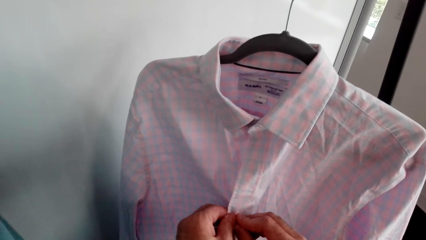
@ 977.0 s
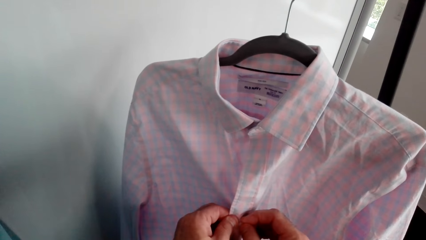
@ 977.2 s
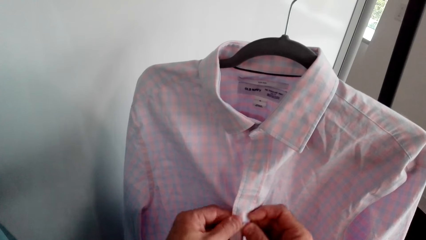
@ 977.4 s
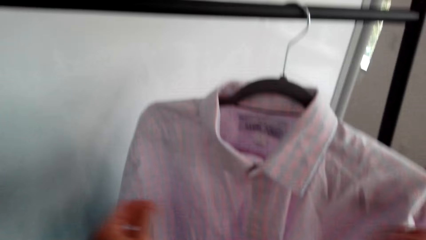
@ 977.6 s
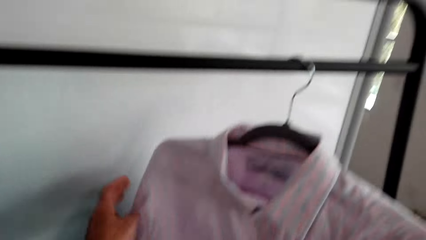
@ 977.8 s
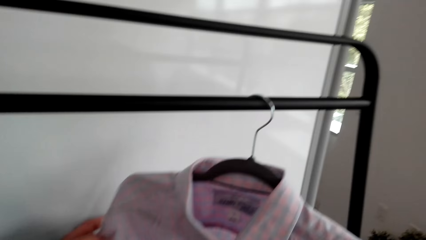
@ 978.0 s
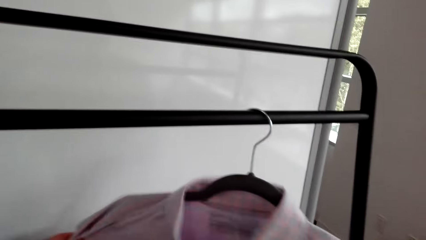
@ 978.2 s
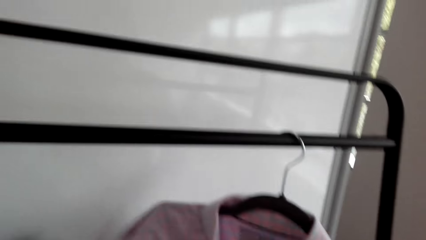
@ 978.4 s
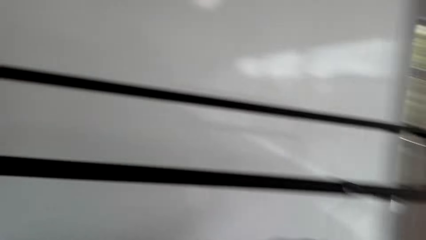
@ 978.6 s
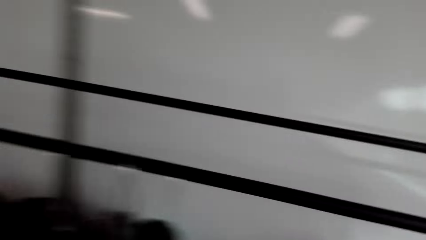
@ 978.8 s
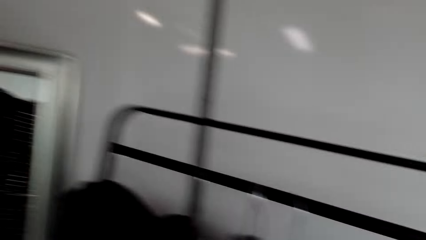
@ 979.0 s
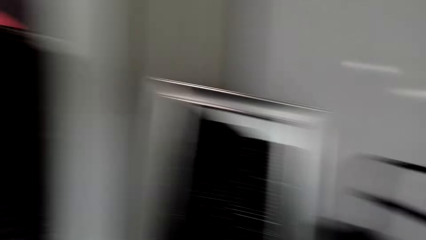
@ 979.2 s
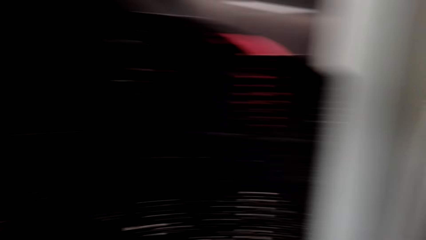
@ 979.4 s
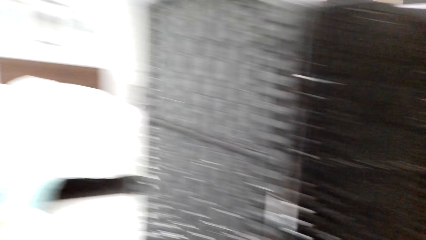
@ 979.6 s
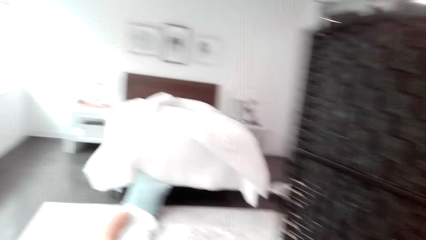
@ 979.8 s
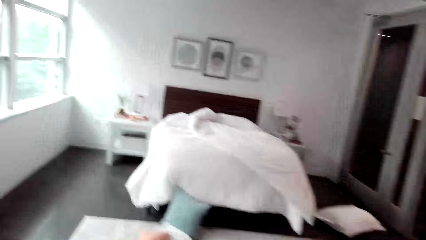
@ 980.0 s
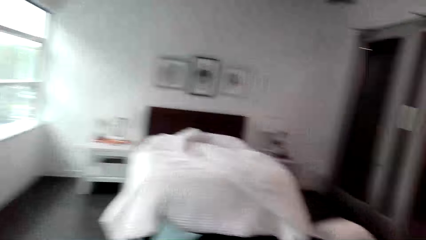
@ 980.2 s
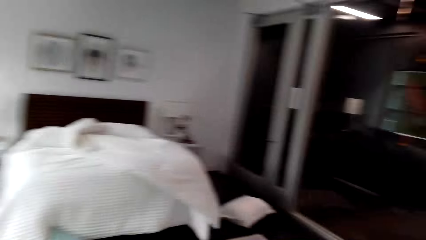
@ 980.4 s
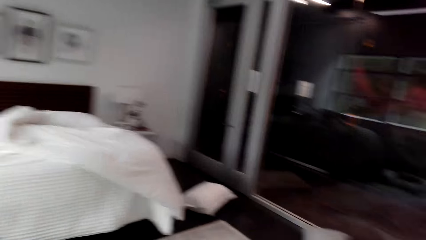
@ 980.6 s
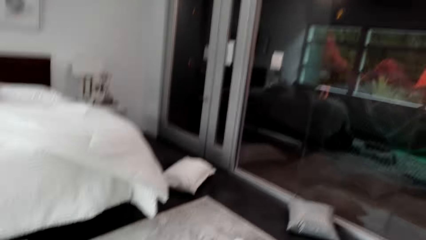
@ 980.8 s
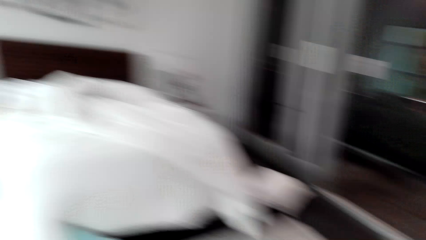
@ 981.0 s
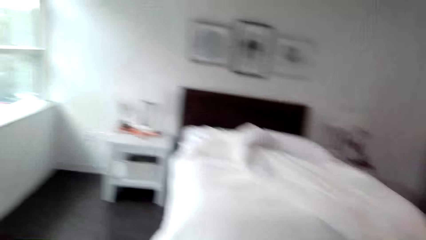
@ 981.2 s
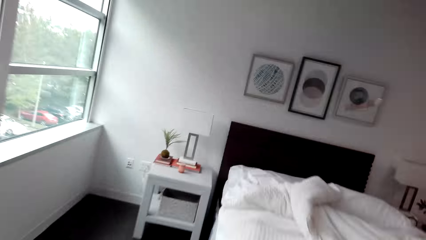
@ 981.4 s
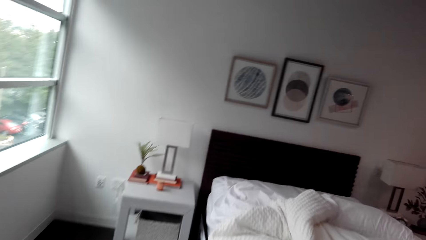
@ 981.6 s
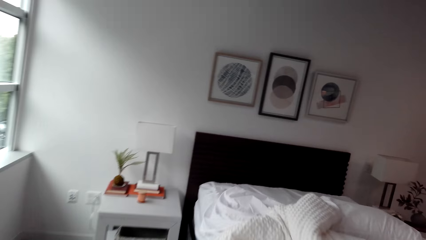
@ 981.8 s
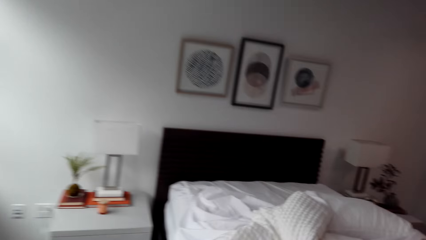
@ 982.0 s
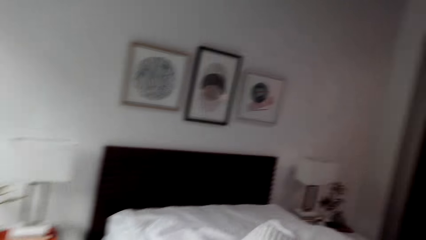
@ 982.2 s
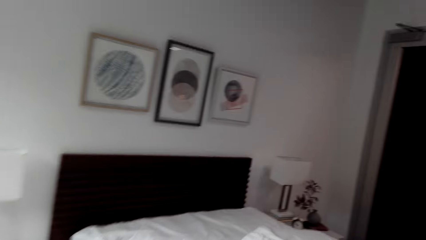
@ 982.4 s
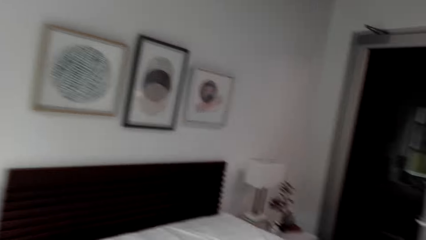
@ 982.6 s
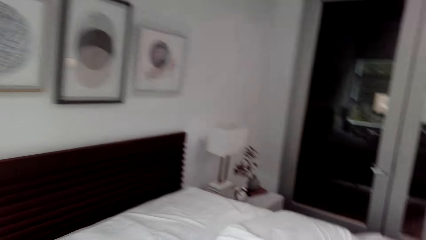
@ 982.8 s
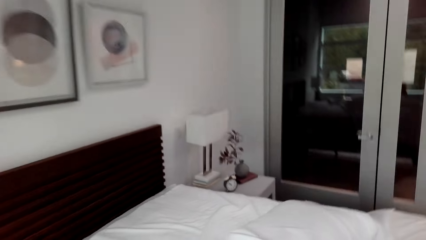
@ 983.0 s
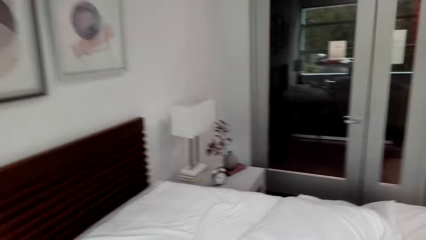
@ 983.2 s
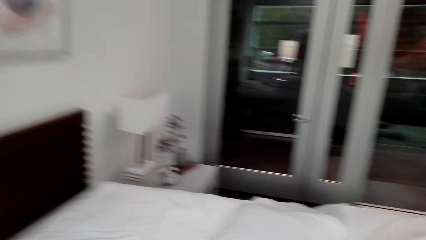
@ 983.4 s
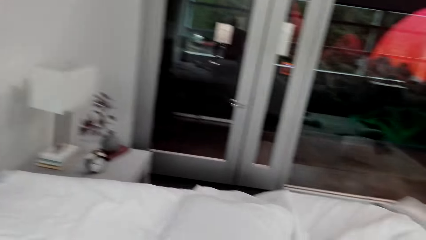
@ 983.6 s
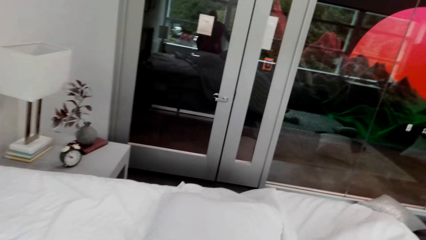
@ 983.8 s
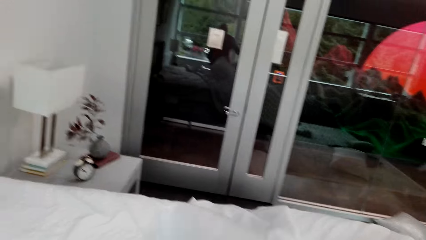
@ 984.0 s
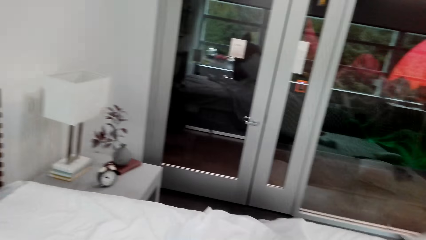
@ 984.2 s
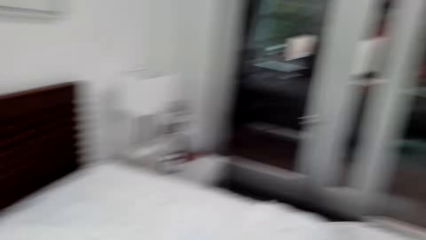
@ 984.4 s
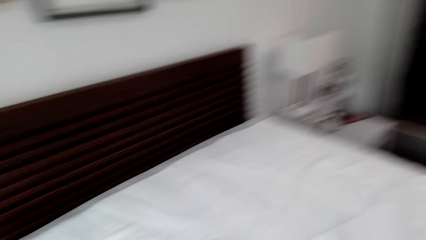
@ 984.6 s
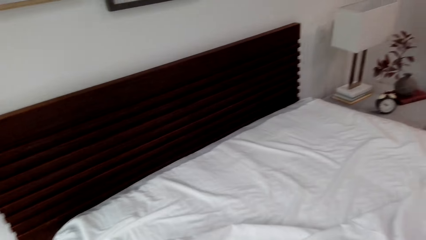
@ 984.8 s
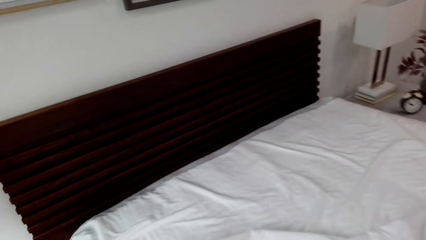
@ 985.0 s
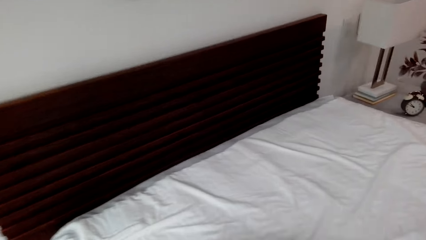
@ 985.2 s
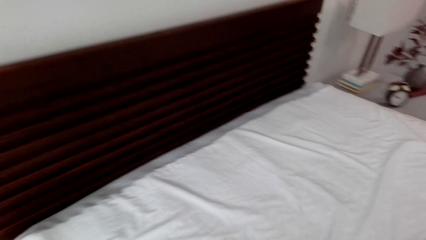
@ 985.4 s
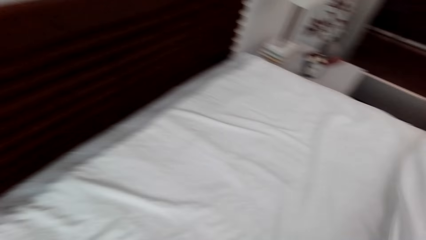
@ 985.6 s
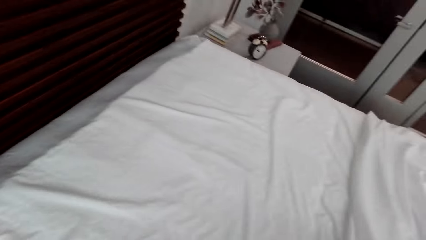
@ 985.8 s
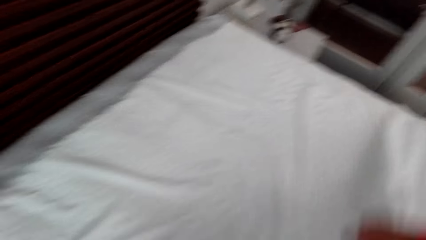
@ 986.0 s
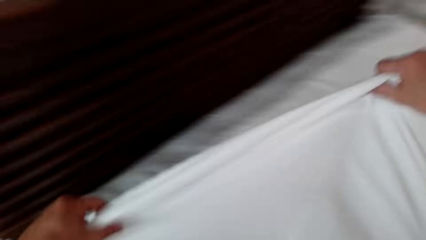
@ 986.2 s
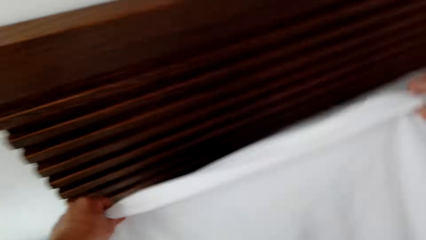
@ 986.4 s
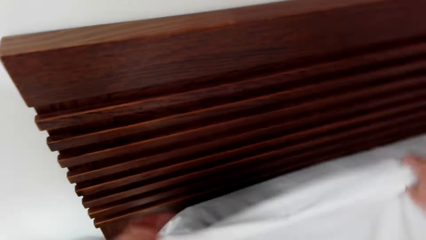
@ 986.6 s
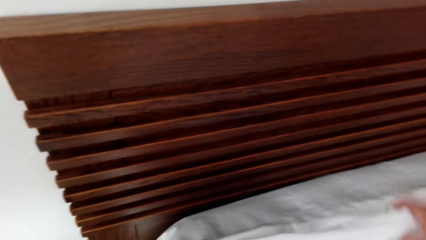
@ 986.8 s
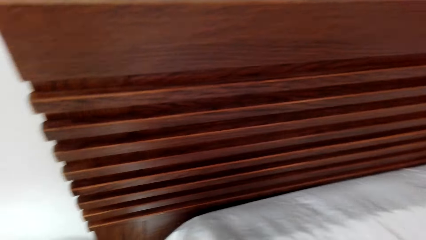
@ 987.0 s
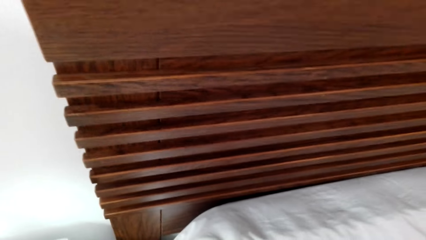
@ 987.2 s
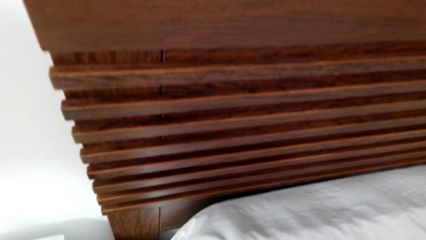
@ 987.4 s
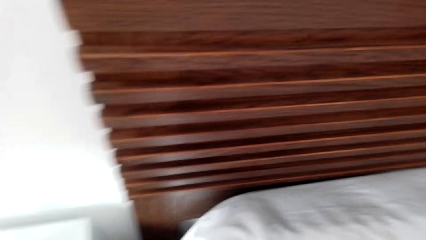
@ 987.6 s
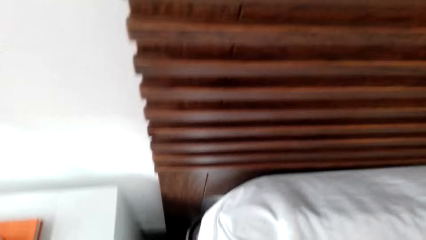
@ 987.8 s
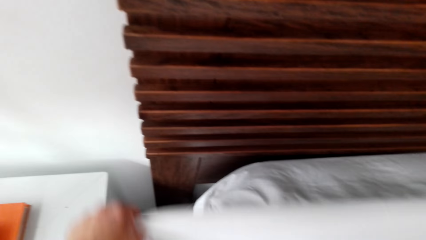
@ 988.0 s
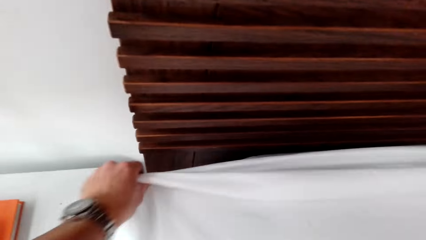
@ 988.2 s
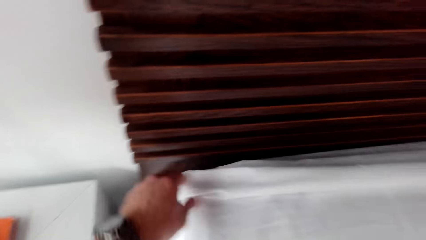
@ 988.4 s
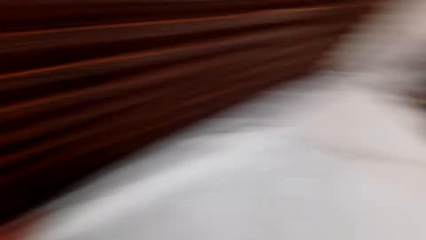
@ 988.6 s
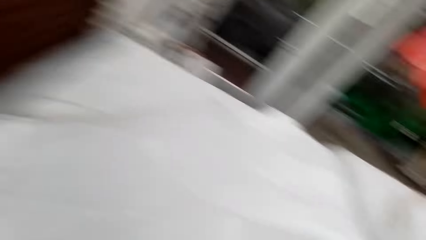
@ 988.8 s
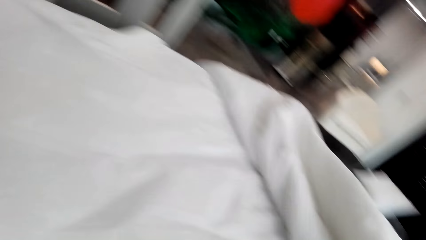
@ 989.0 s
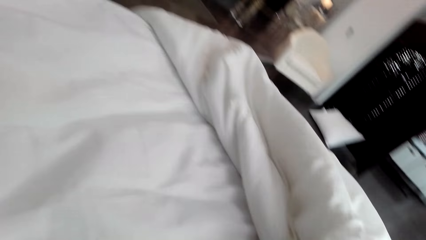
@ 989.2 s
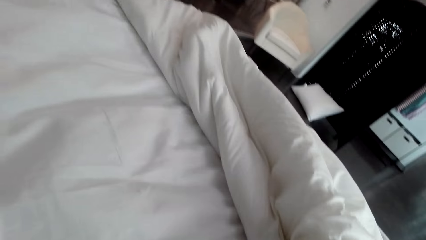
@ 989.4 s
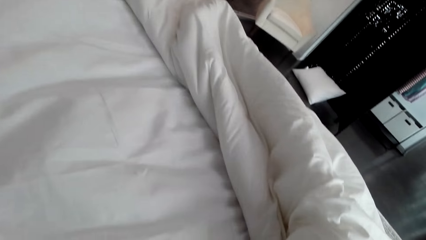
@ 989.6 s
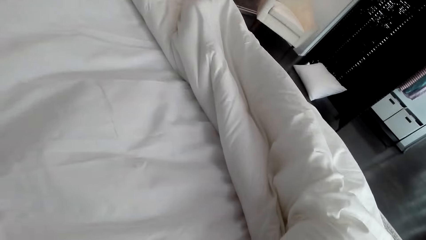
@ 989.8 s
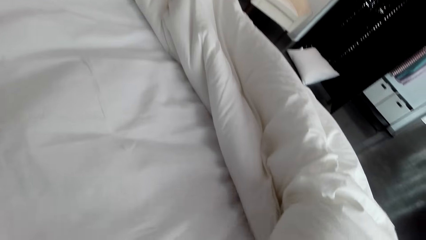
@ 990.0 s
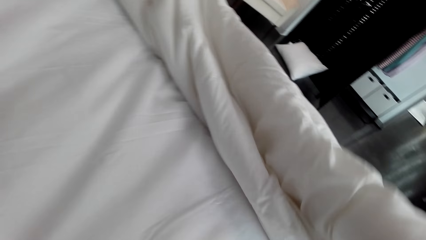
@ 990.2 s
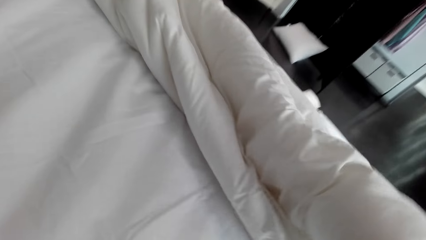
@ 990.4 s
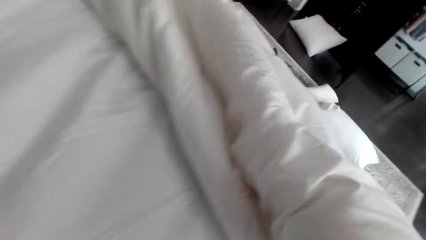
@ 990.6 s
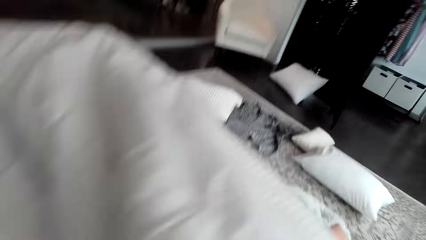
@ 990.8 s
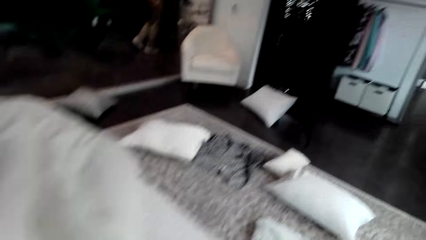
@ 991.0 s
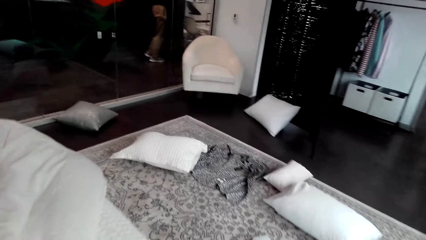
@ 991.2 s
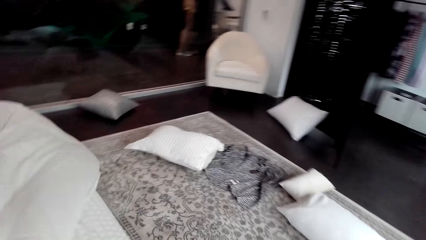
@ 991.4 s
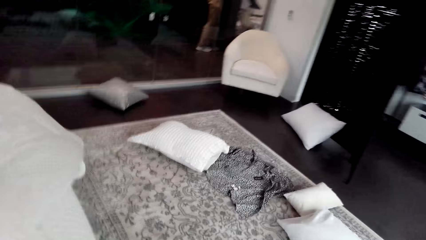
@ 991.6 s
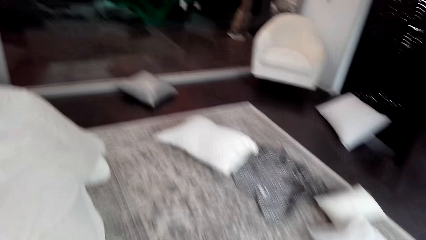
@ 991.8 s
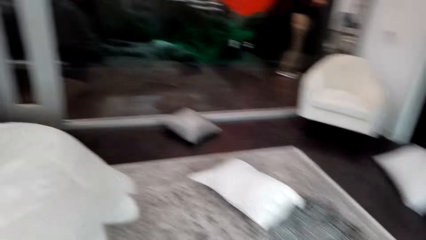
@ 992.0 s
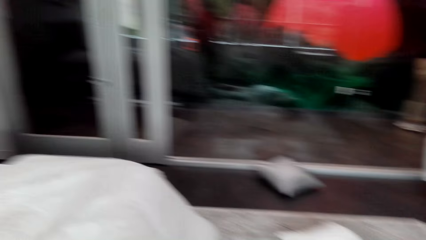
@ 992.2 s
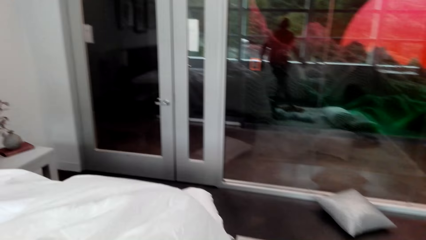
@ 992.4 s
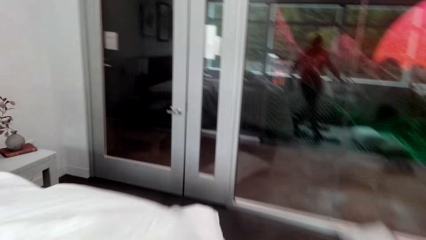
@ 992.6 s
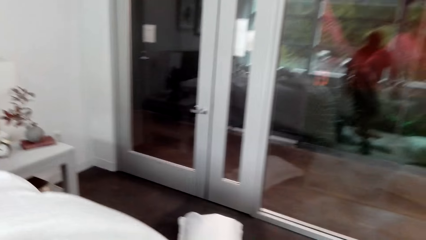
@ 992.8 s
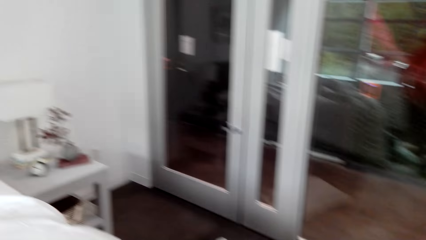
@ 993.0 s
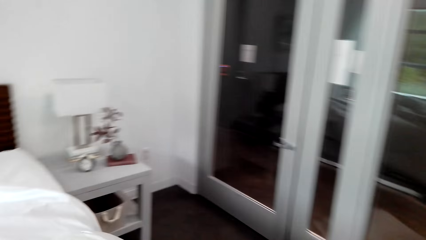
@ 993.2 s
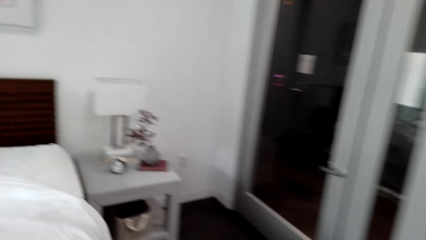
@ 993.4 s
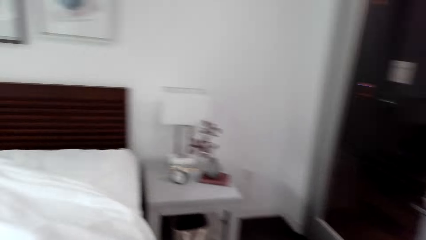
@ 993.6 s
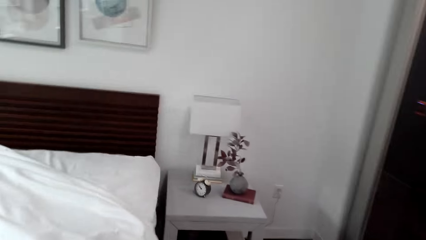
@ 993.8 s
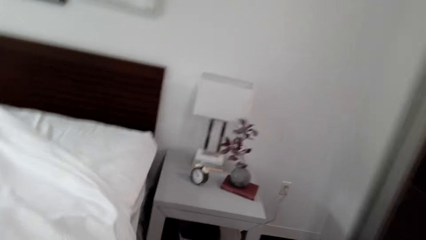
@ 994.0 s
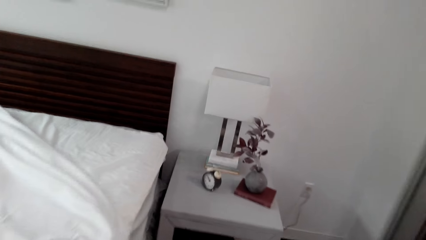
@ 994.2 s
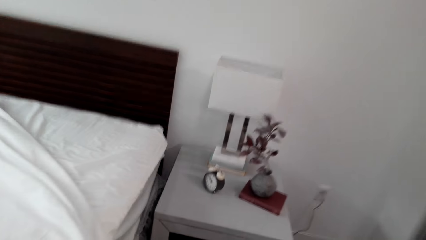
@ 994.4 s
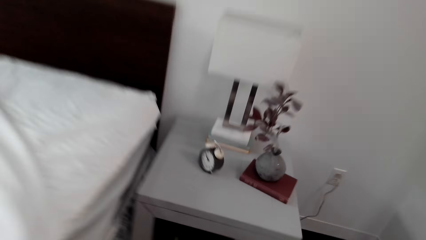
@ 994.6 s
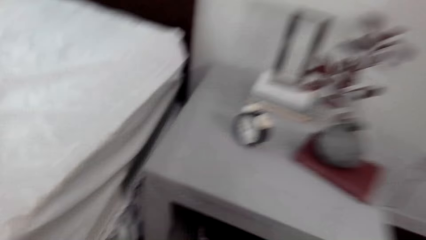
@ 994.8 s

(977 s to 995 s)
The camera wearer moves around. They spread the bed. They move around.
